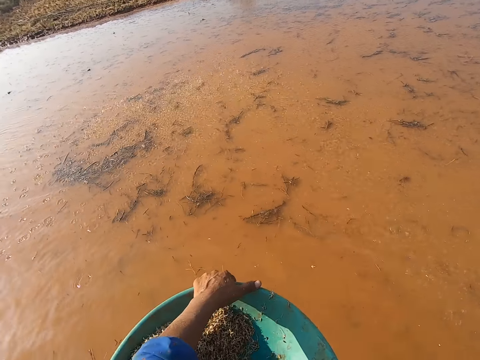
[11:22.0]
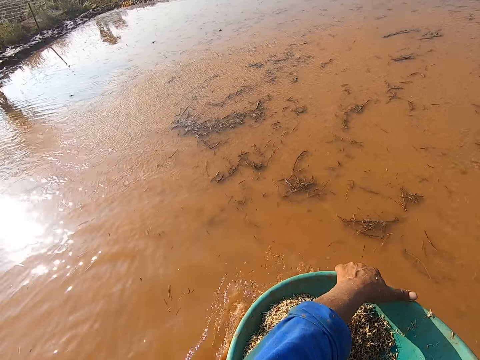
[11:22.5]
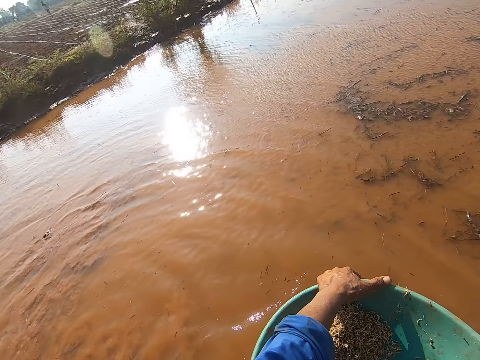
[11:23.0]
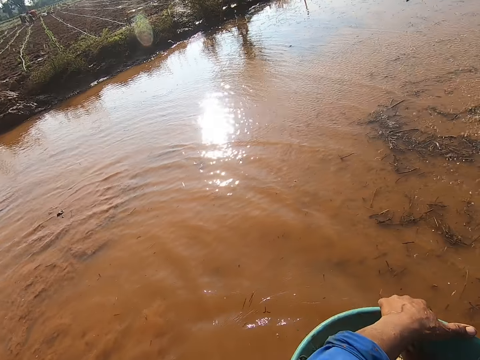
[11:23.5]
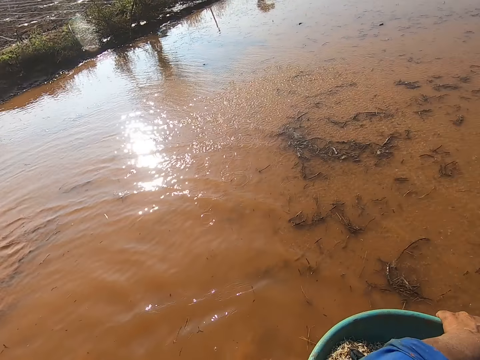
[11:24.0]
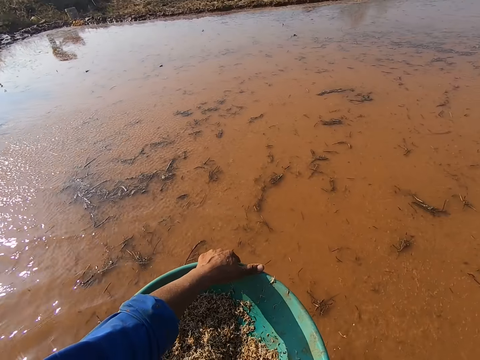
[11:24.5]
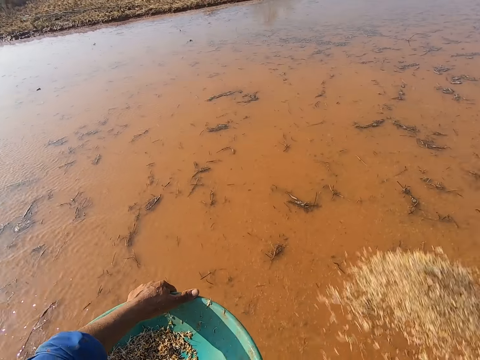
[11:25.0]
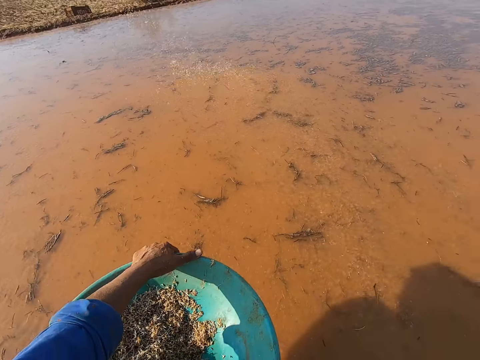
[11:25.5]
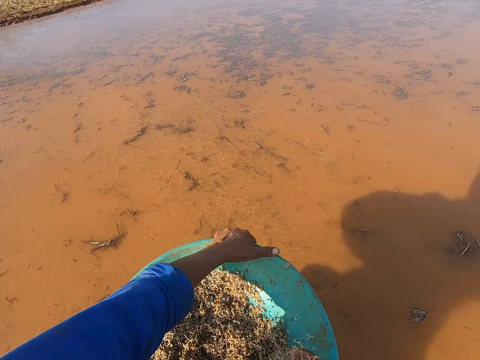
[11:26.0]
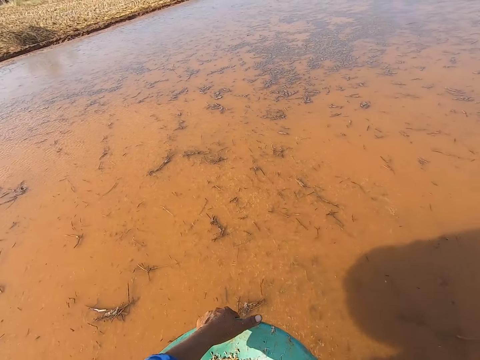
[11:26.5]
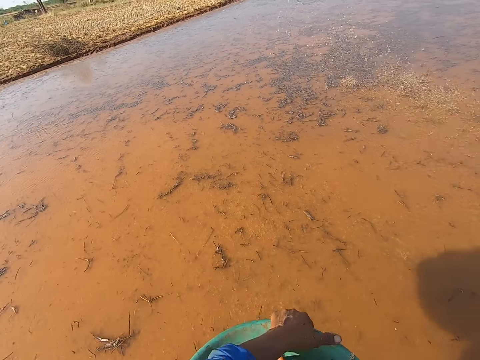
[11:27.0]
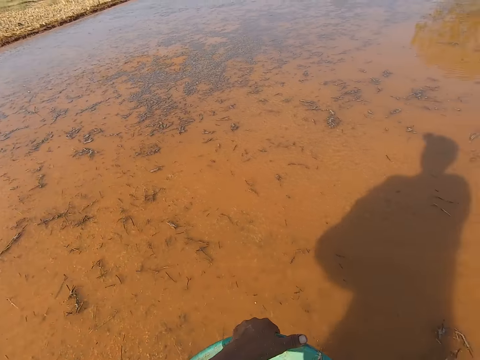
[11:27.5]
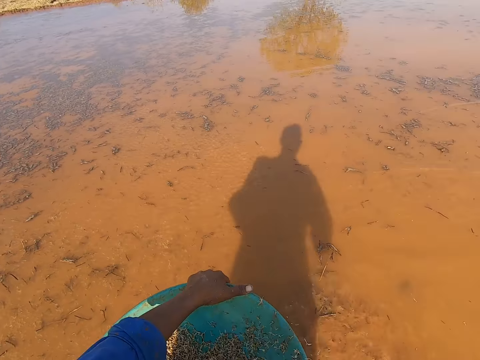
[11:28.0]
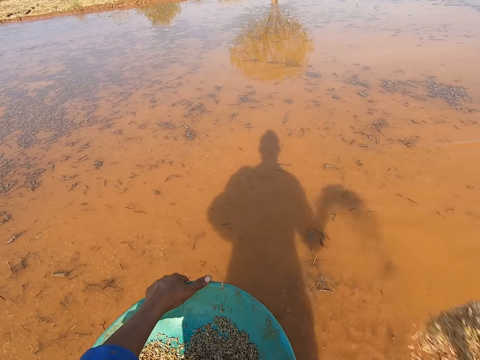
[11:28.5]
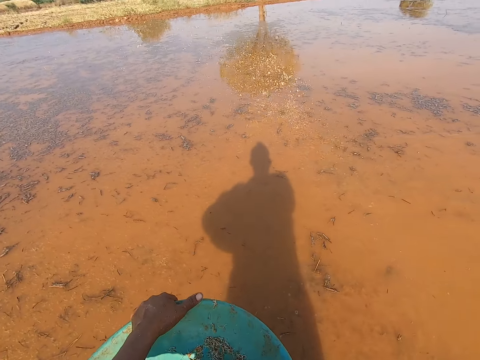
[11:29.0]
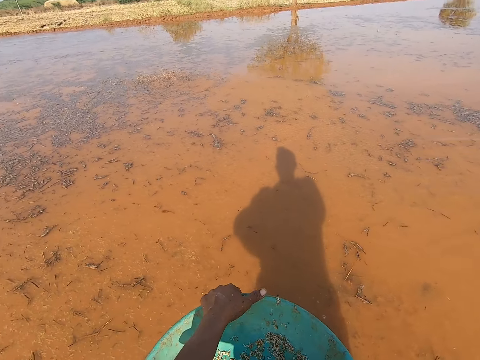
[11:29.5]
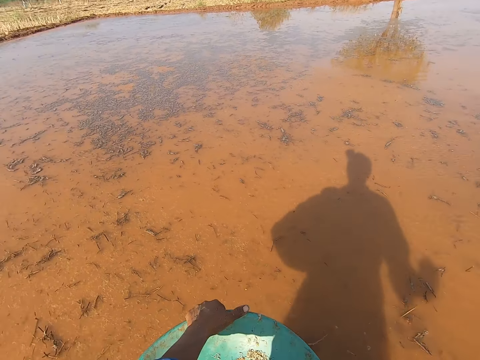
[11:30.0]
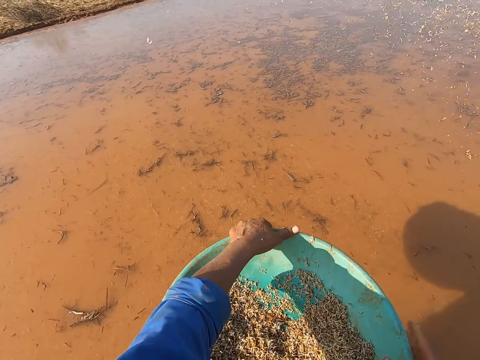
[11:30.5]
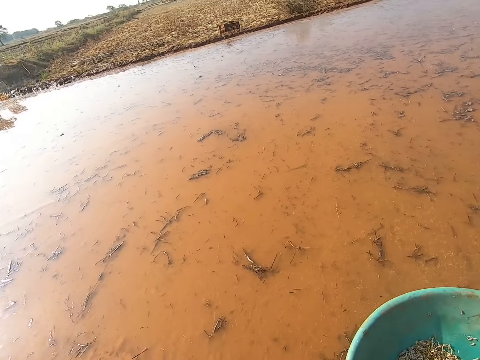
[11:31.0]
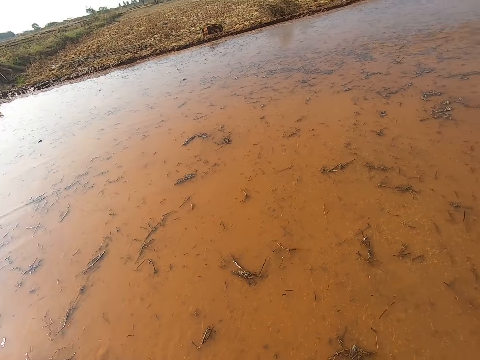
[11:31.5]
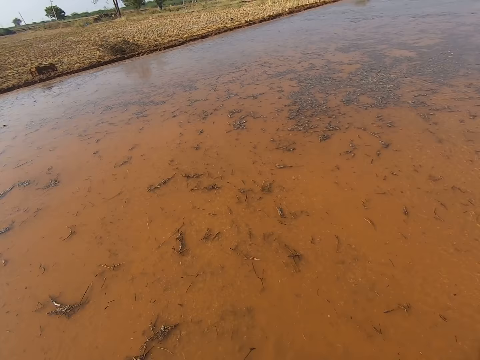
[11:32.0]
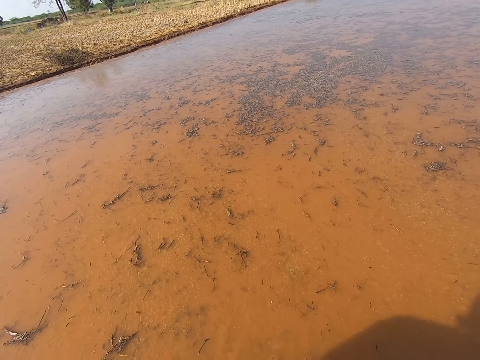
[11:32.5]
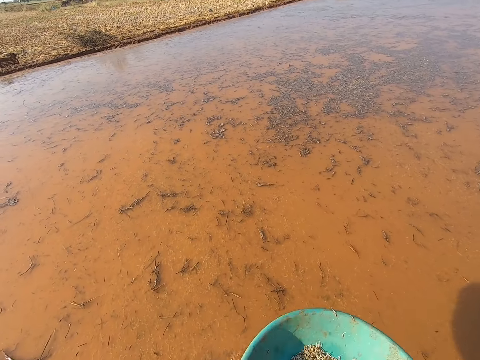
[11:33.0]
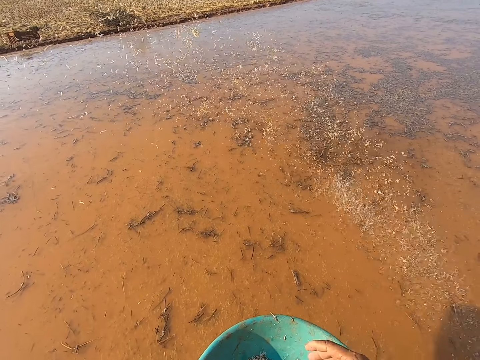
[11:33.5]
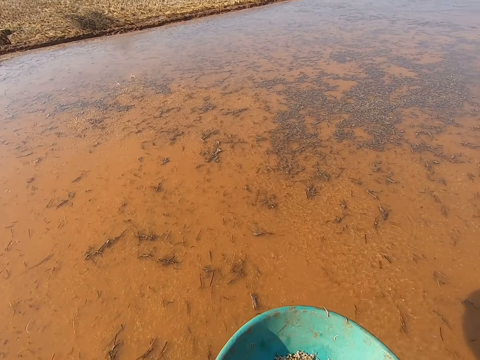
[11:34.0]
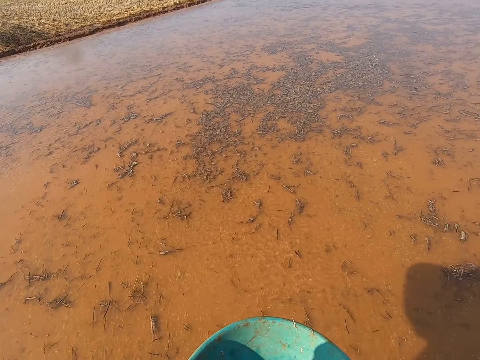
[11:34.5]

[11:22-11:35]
The camera wearer scoops some barley straw from the bowl in his left hand with his right hand. He sprinkles the barley straw from his right hand into the pond. He sprinkles some barley straw from his right hand into the pond. He scoops some barley straw from the bowl in his left hand with his right hand. He sprinkles the barley straw from his right hand into the pond. He sprinkles some barley straw from his right hand into the pond. He picks something with his right hand. He sprinkles some barley straw from his right hand into the pond. He sprinkles some barley straw from his right hand into the pond again.

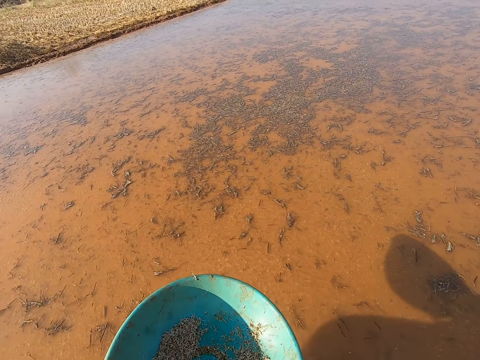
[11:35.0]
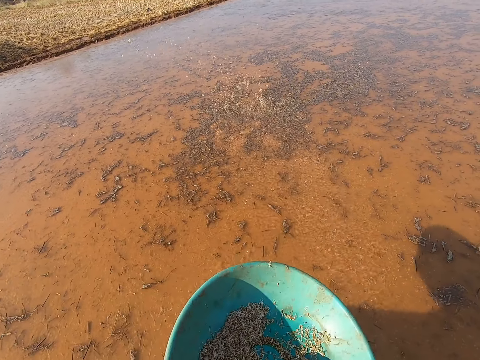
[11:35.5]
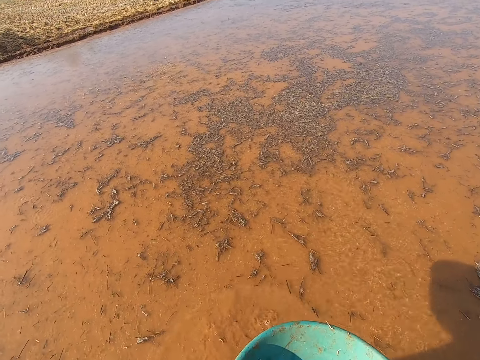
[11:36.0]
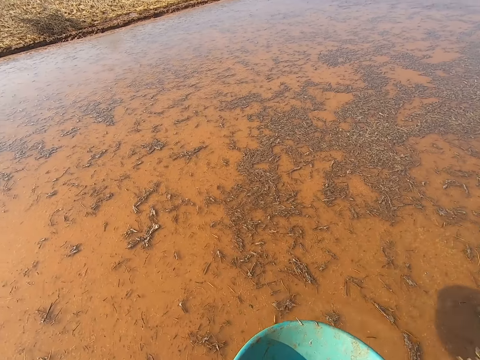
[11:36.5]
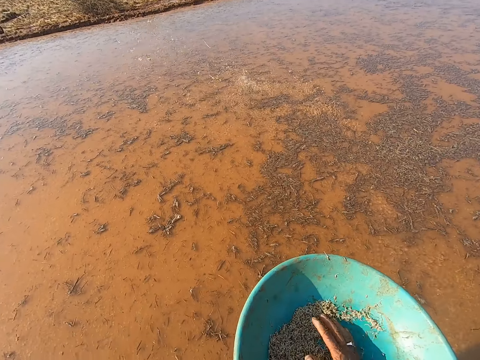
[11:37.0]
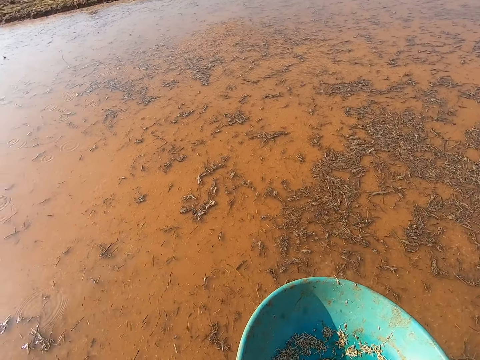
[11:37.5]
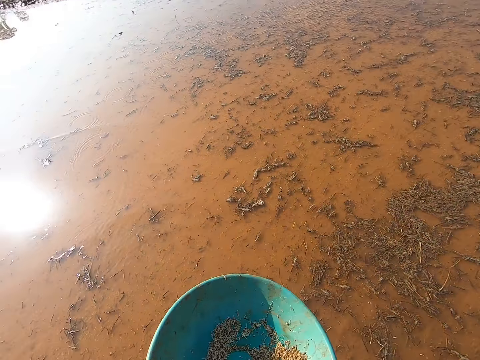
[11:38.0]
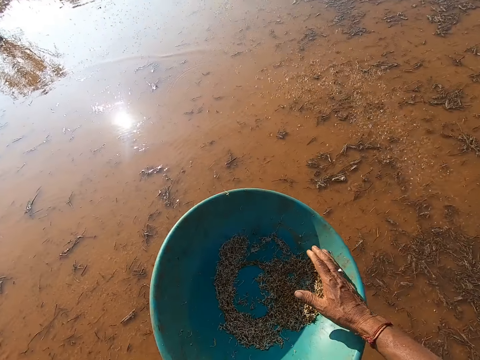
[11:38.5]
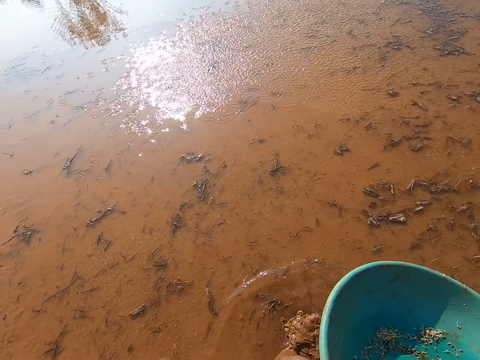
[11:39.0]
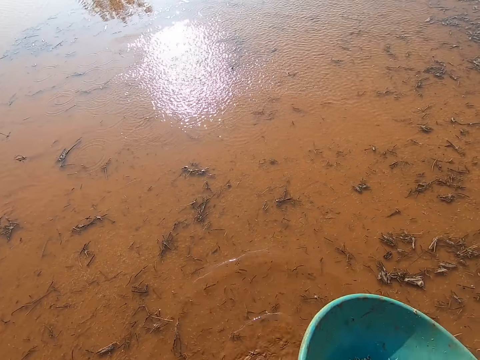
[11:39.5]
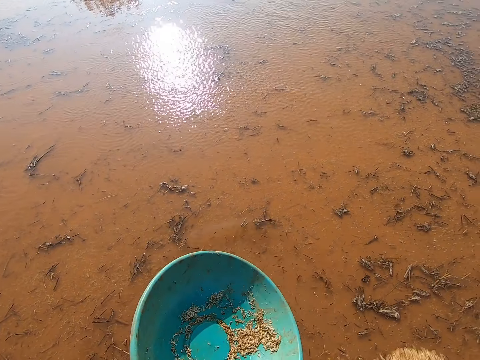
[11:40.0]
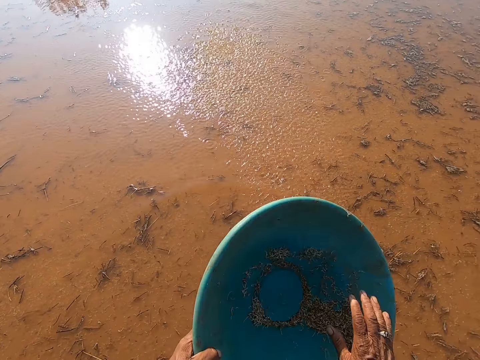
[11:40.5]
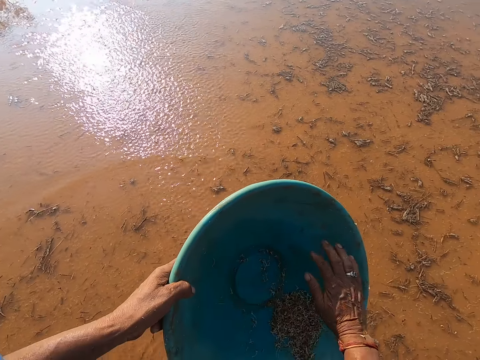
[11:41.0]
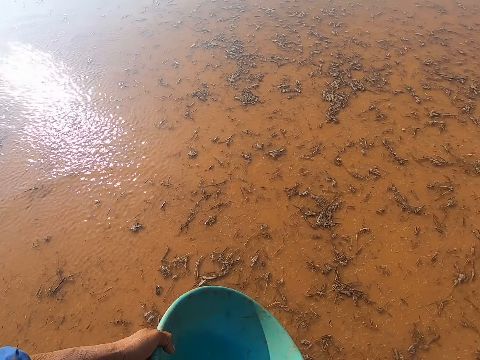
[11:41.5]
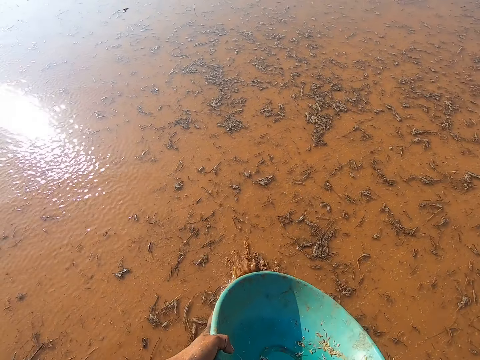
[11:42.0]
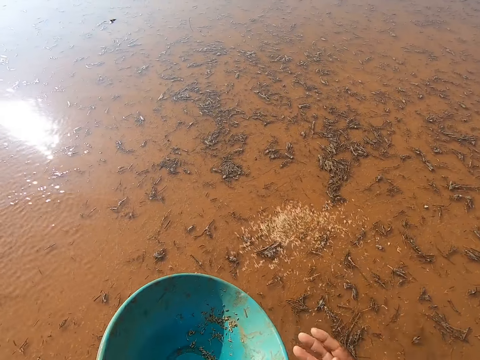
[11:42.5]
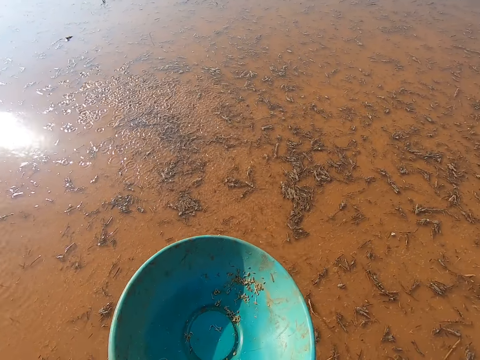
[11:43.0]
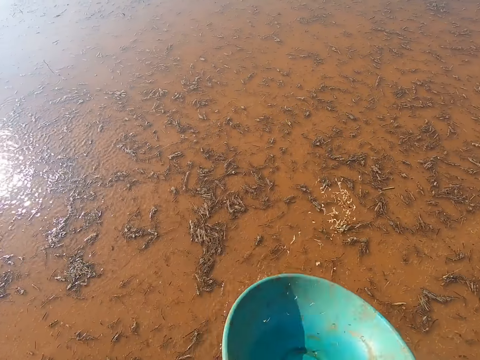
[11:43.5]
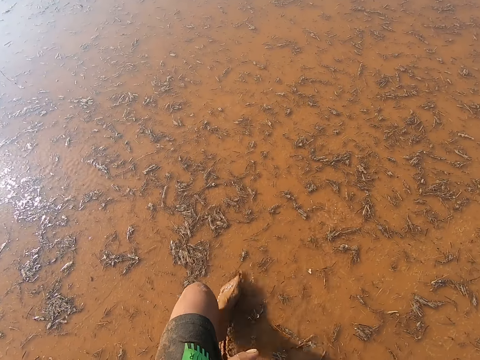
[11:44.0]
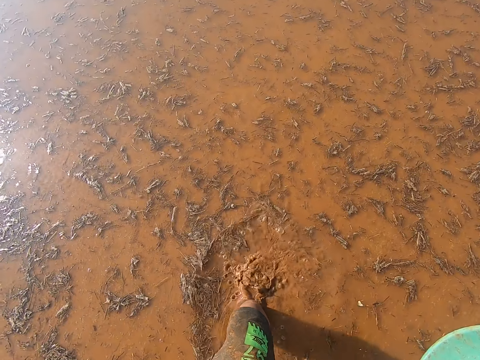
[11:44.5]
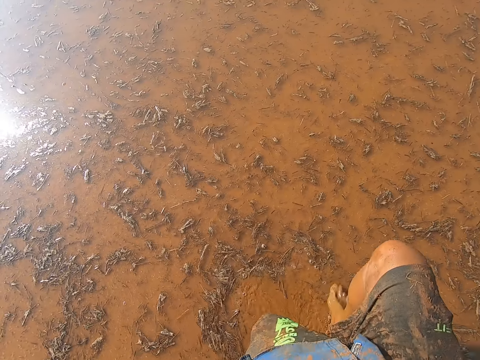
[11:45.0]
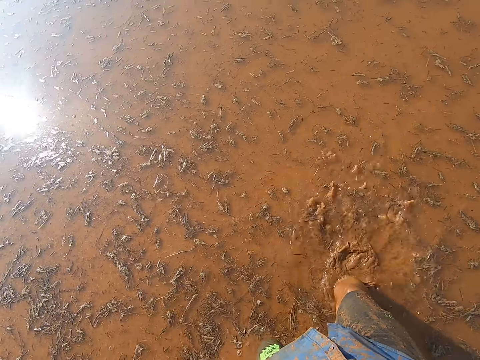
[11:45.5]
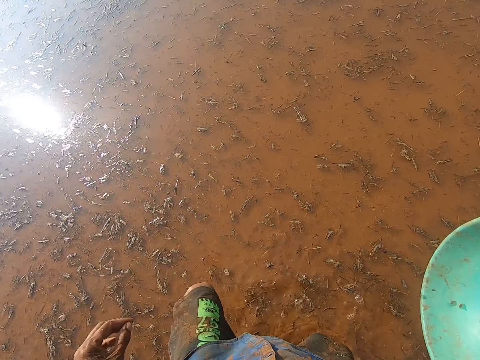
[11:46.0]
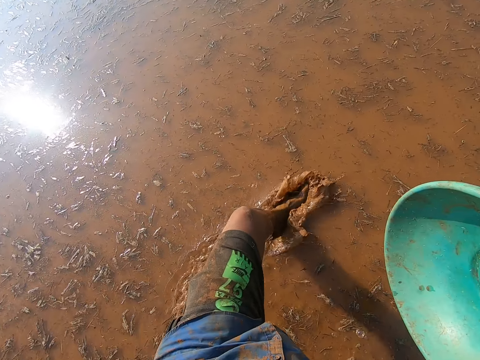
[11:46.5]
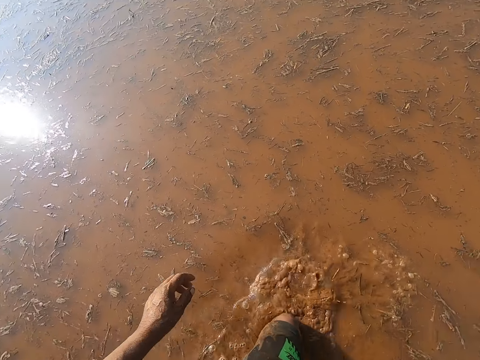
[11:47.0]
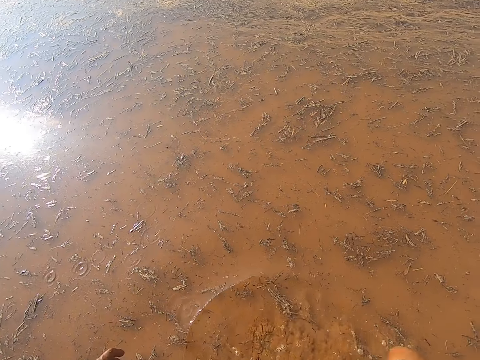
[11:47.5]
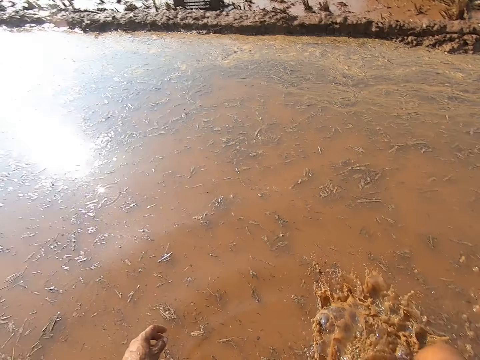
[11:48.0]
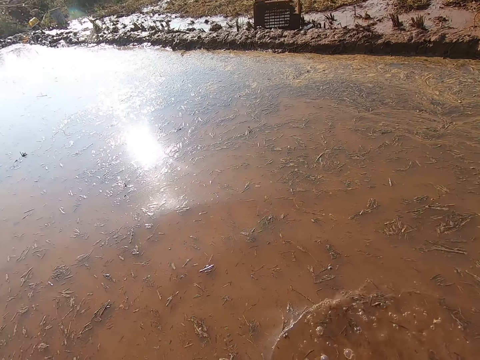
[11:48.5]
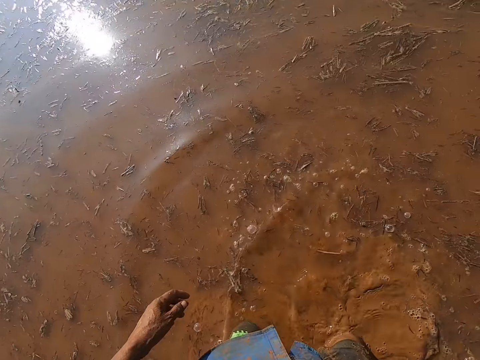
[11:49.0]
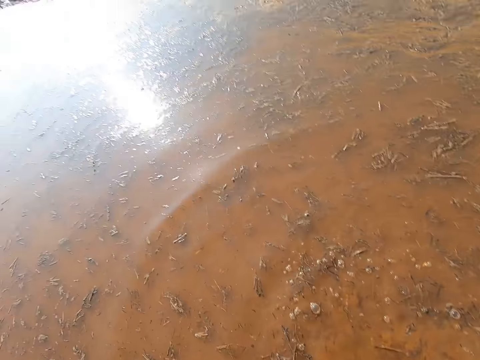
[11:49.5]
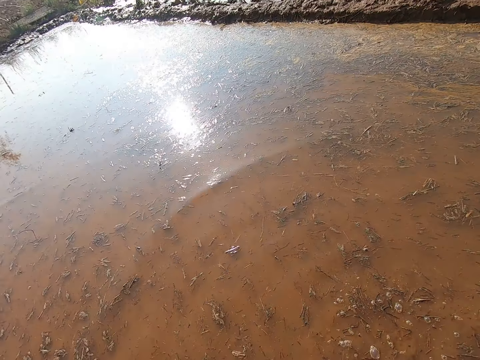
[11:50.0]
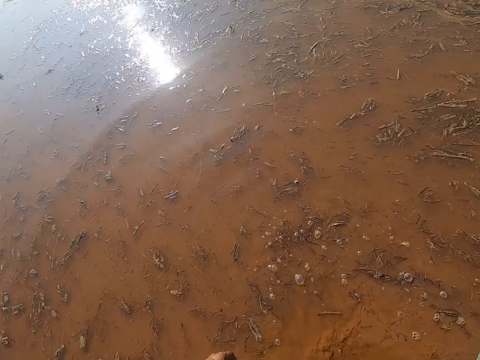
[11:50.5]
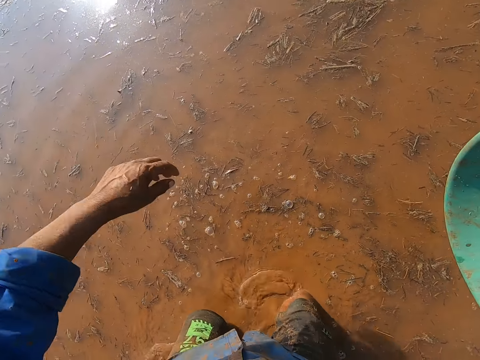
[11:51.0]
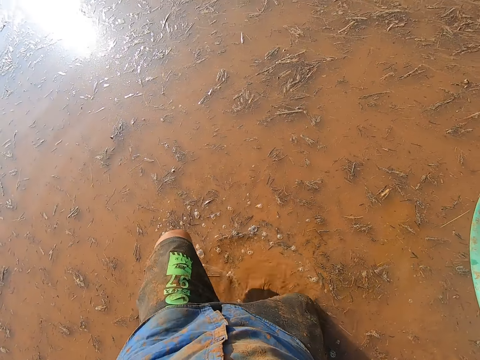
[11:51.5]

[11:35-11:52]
The camera wearer scoops some barley straw from the bowl in his left hand with his right hand. He sprinkles the barley straw from his right hand into the pond. He scoops some barley straw from the bowl in his left hand with his right hand. He sprinkles the barley straw from his right hand into the pond. He scoops some barley straw from the bowl in his left hand with his right hand. He sprinkles the barley straw from his right hand into the pond. He scoops some barley straw from the bowl in his left hand with his right hand. He sprinkles the barley straw from his right hand into the pond. He walks forward. He holds the empty bowl in his right hand. He converses with the woman, the boy and the man.
